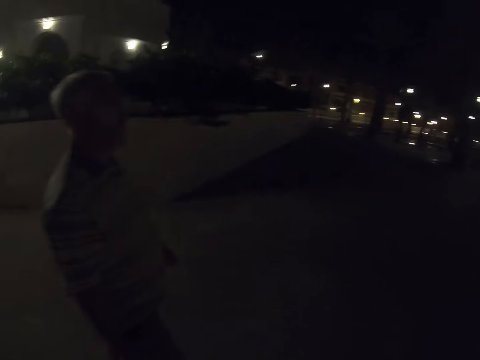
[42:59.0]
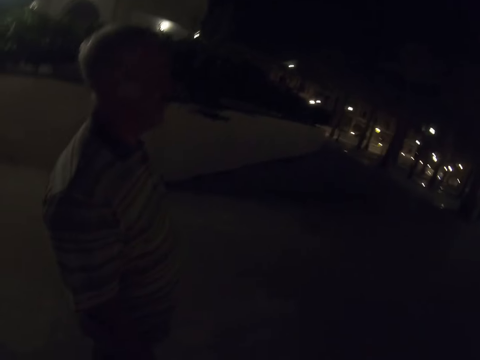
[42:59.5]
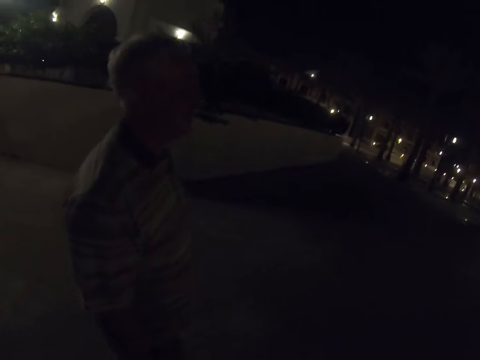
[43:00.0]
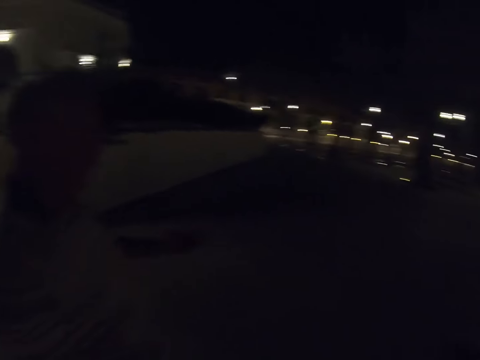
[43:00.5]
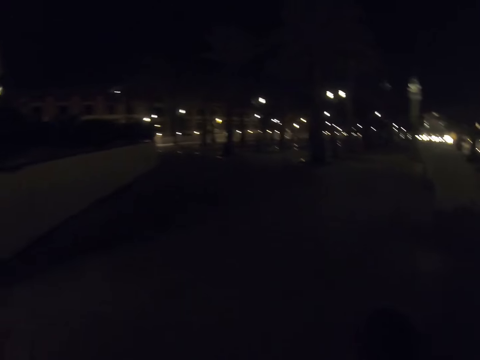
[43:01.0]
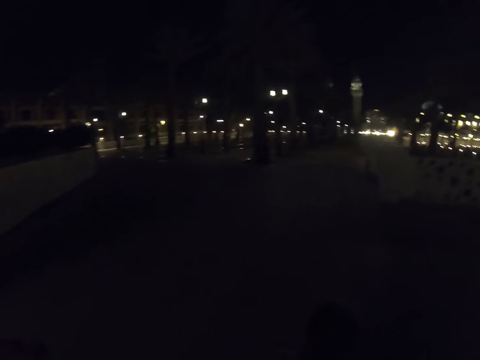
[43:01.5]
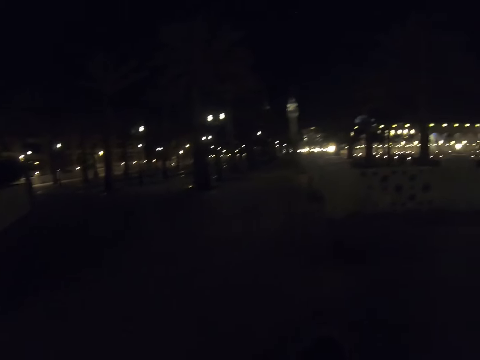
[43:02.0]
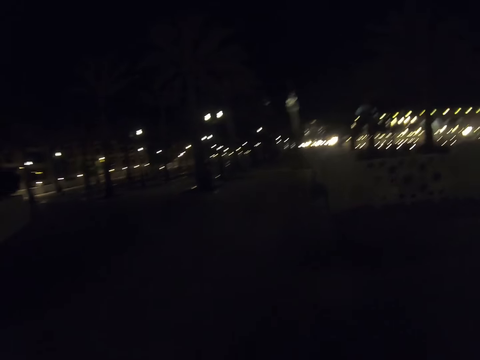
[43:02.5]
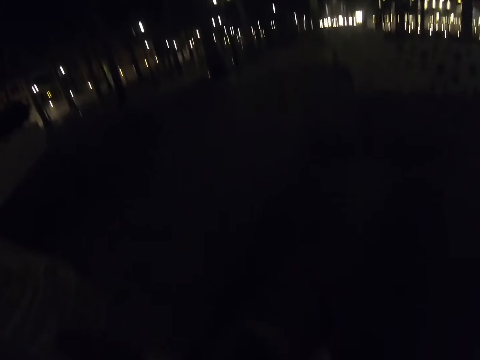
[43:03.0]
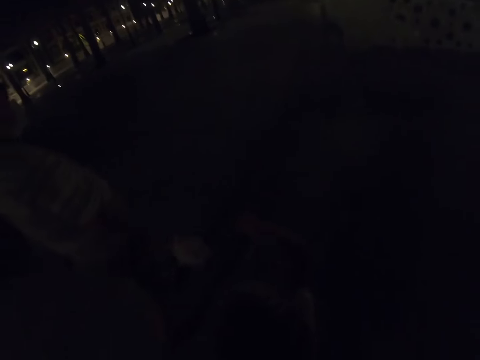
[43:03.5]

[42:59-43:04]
The camera wearer walks on down the pavement.

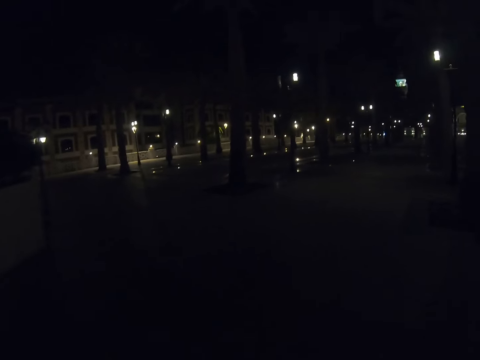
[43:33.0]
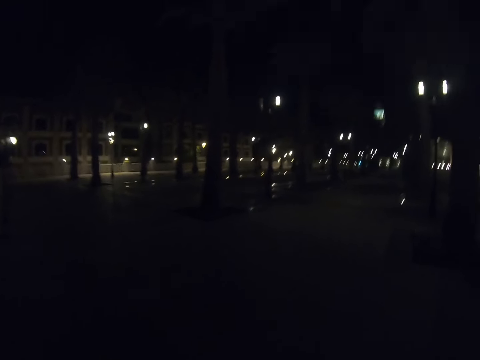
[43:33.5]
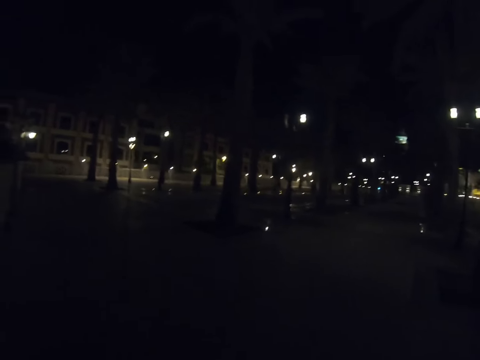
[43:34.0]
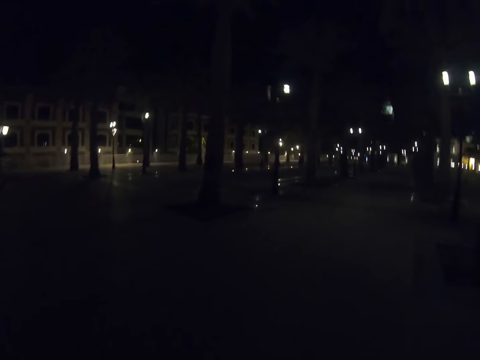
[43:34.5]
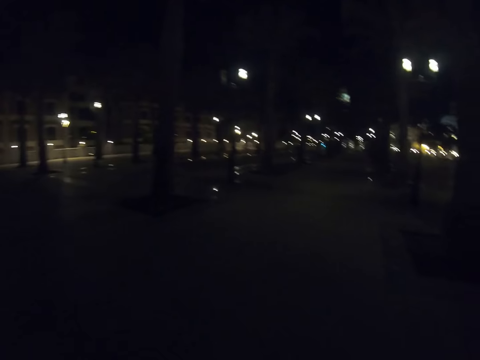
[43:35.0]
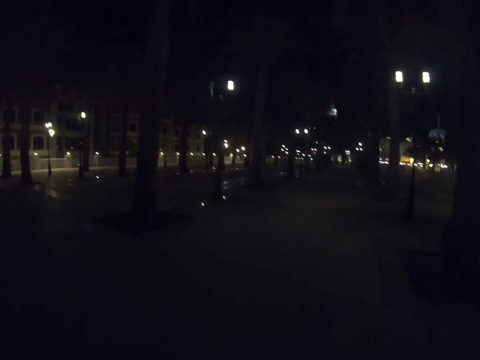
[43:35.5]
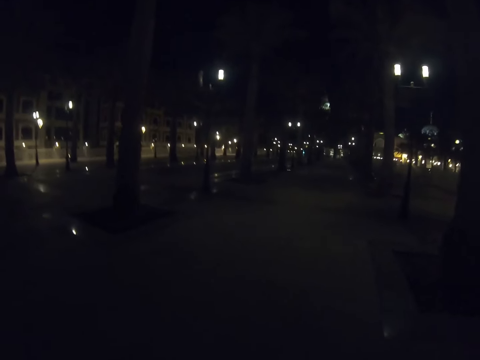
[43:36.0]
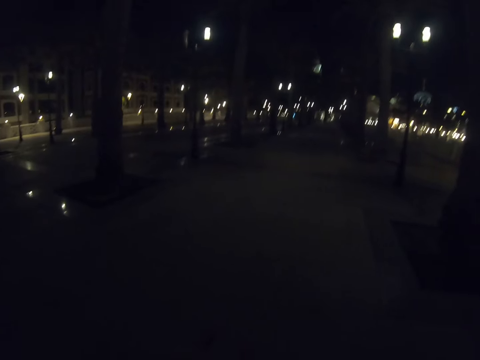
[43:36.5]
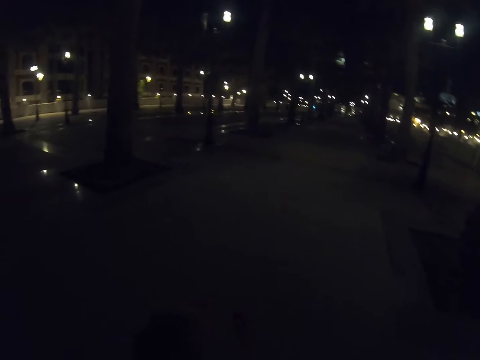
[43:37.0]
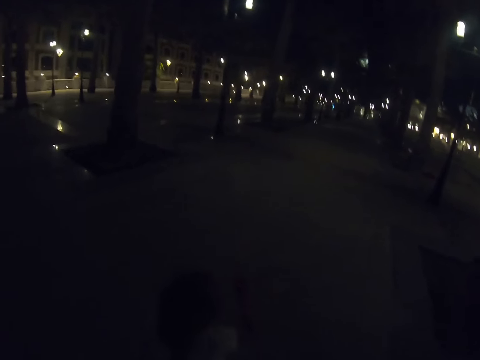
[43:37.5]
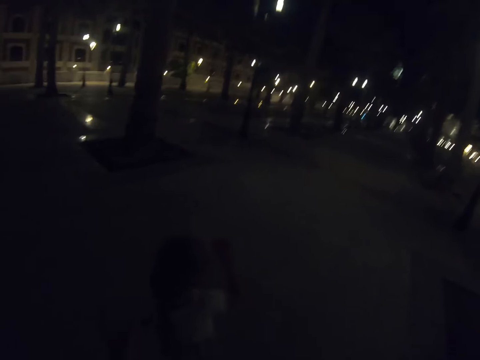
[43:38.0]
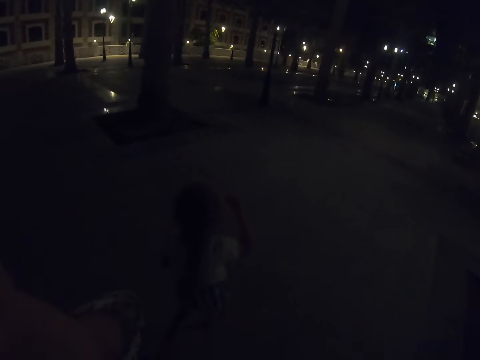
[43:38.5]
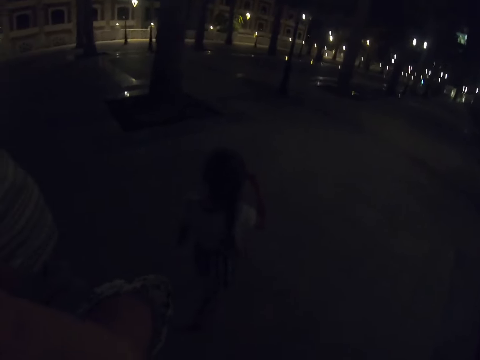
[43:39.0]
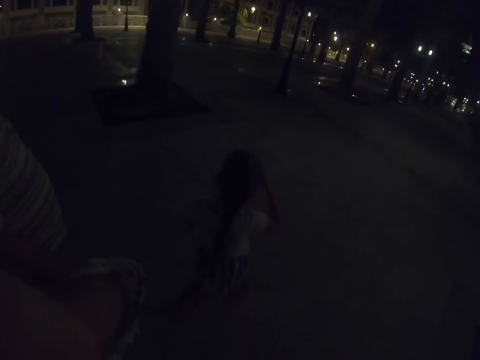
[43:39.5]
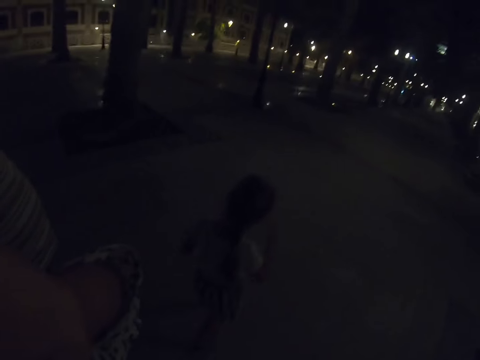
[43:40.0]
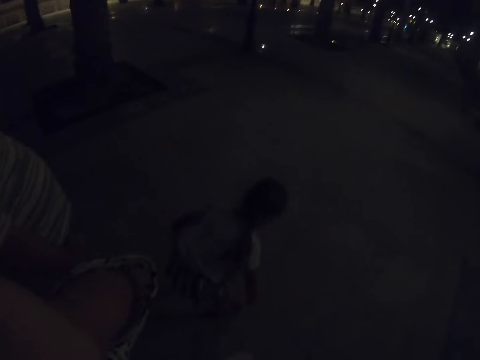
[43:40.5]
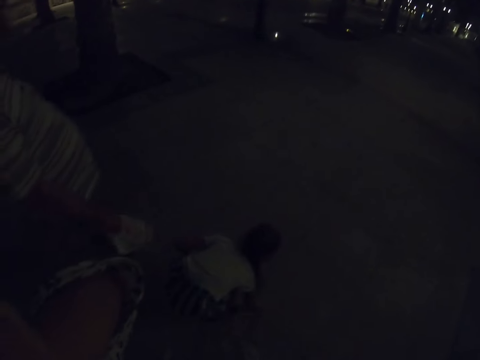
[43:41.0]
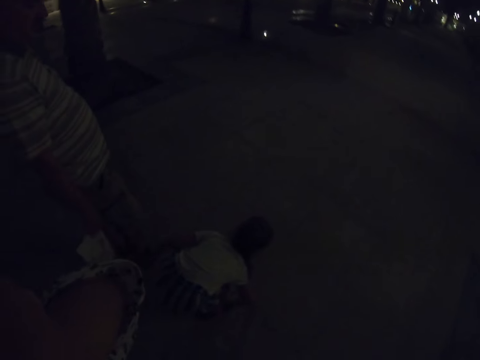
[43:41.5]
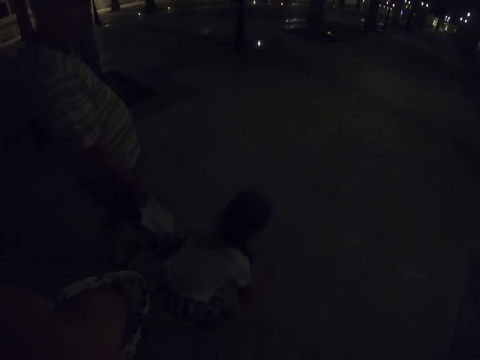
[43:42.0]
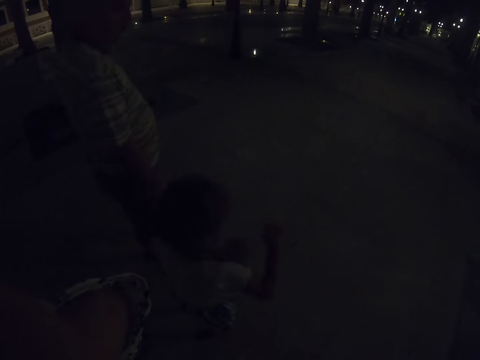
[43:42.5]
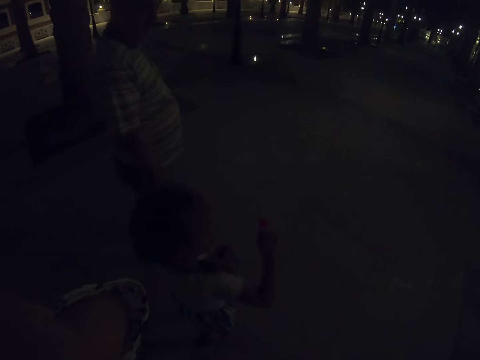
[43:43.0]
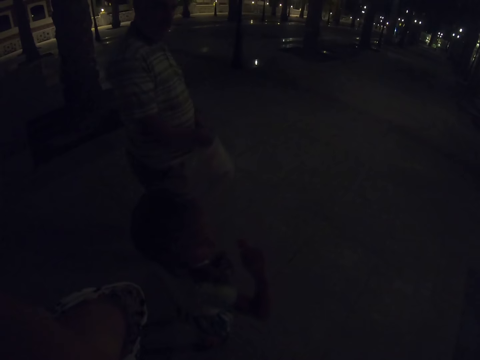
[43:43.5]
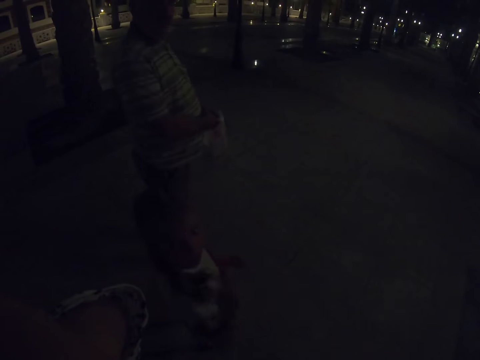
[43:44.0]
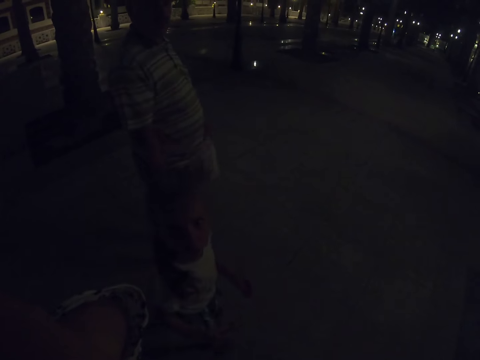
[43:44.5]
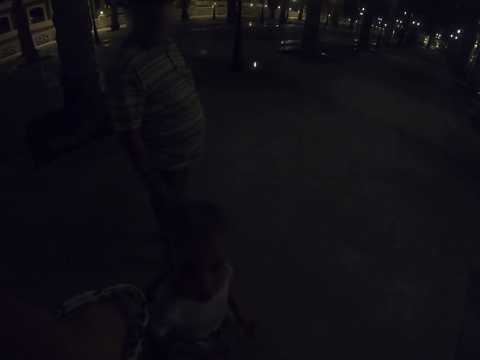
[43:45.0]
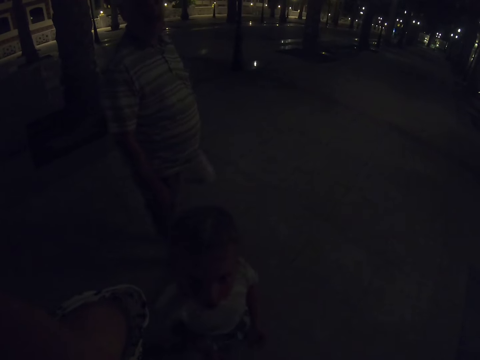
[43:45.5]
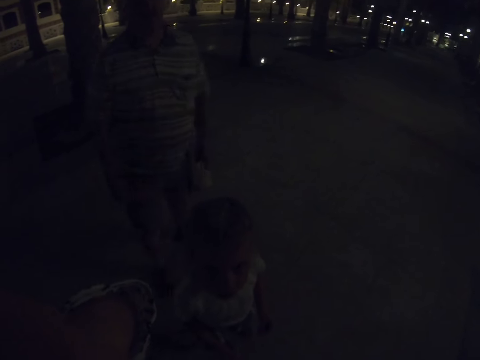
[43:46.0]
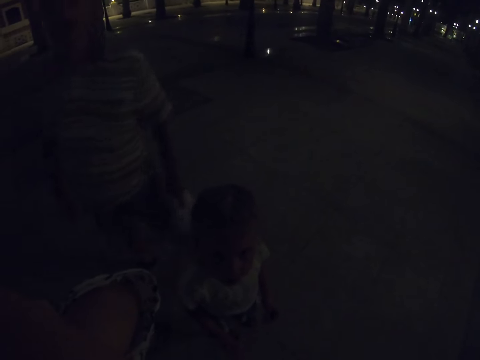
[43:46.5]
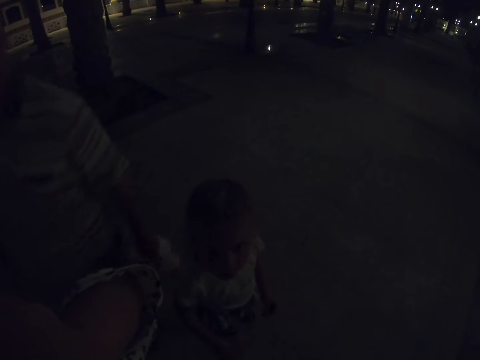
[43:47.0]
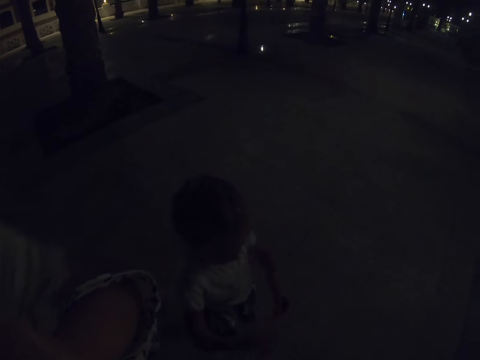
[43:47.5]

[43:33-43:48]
The camera wearer walks down the pavement. A person bends and picks up a flower.

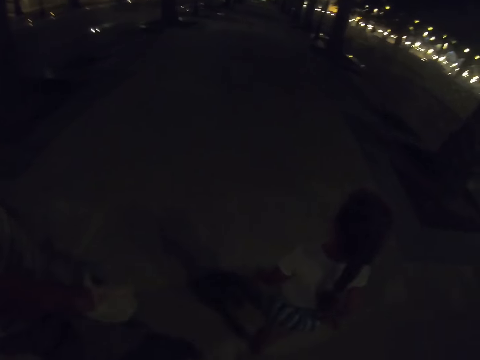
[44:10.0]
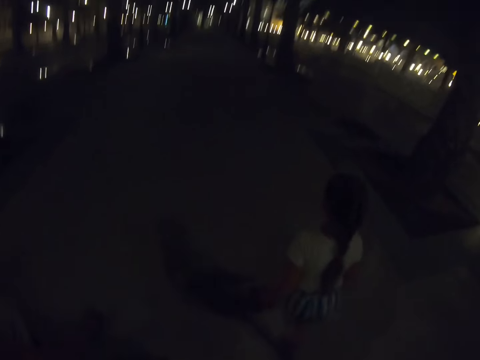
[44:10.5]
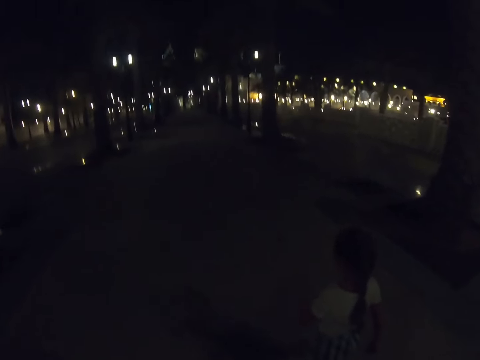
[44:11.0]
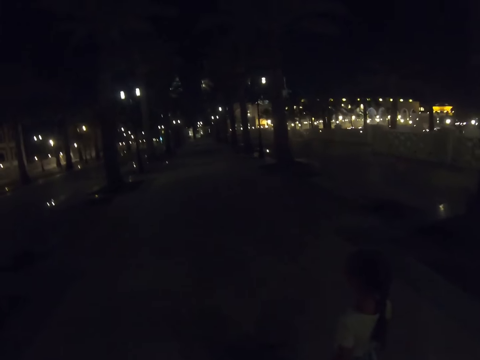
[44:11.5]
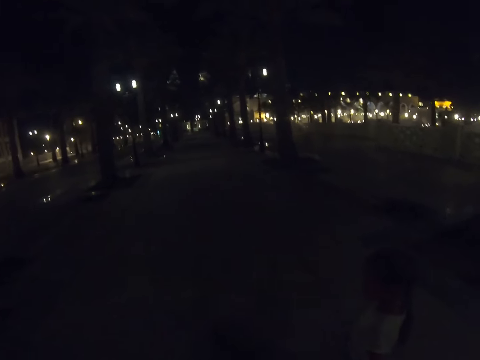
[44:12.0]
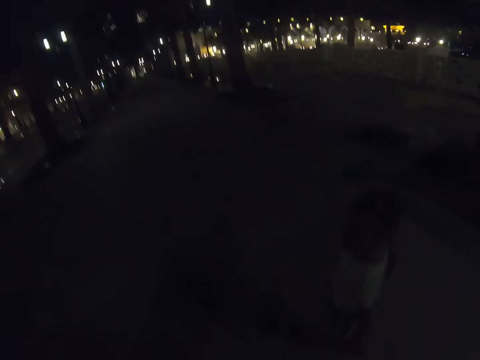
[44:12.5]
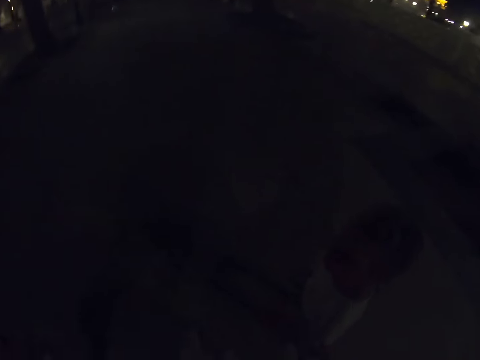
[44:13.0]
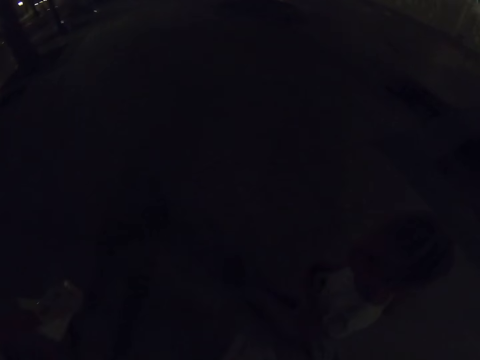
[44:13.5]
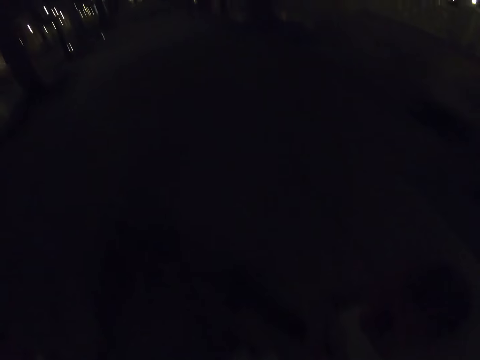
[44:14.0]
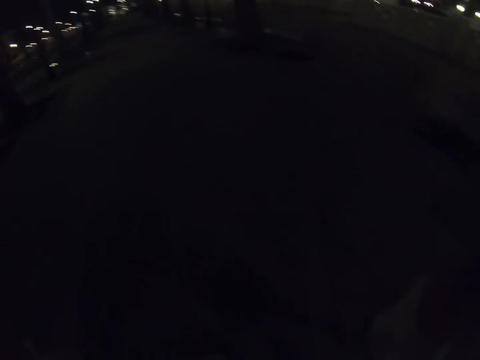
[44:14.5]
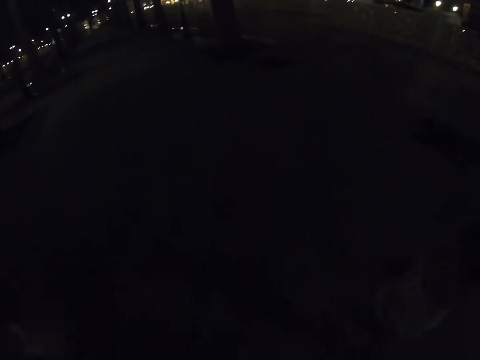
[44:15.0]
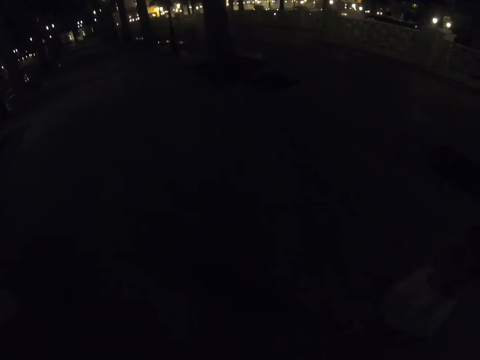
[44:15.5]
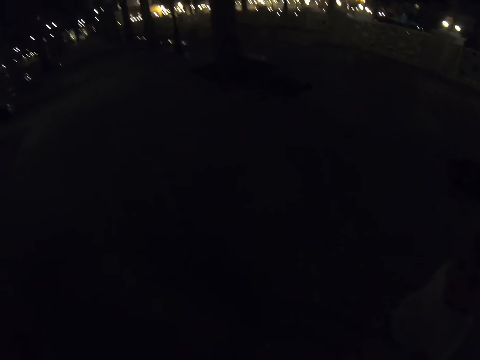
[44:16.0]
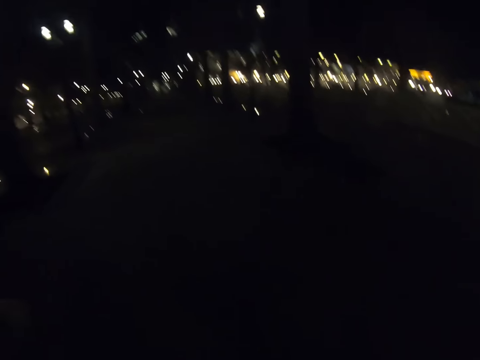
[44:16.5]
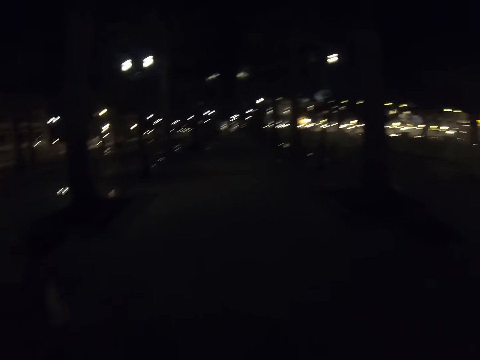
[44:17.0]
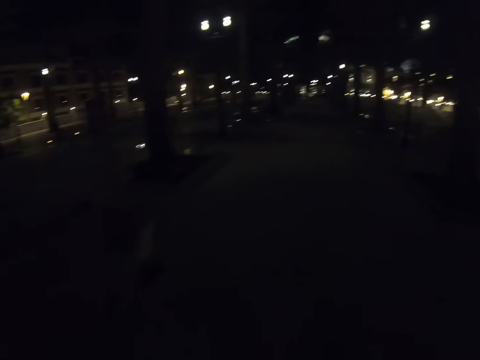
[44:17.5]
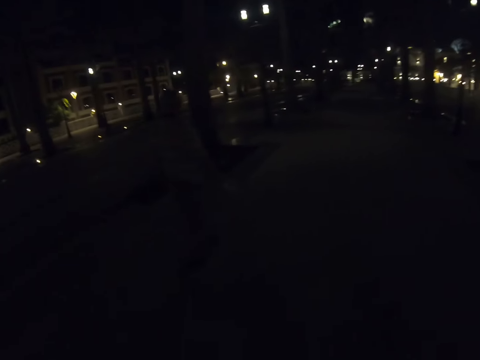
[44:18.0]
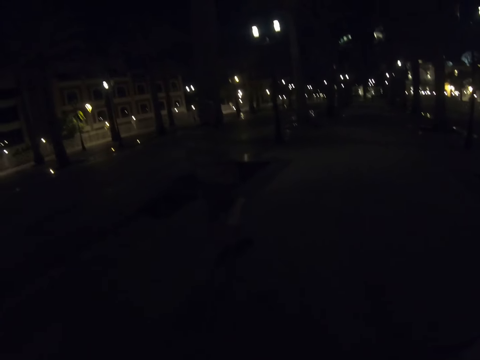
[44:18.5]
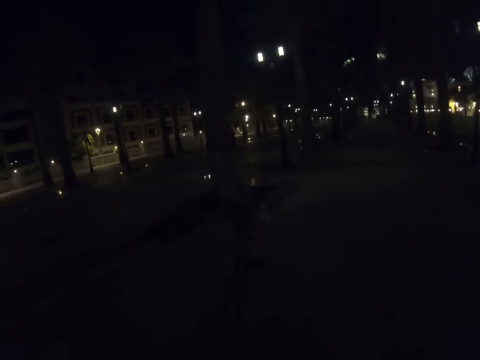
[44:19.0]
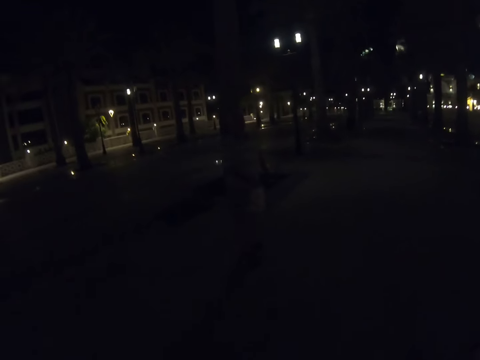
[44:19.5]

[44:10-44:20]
The camera wearer walks down the pavement.
